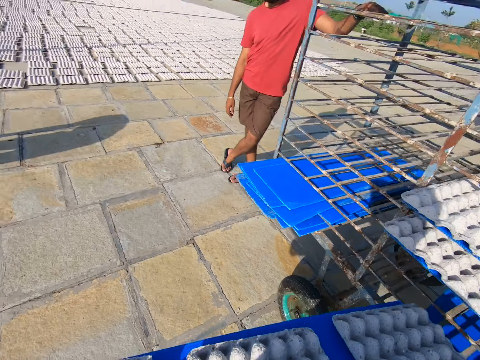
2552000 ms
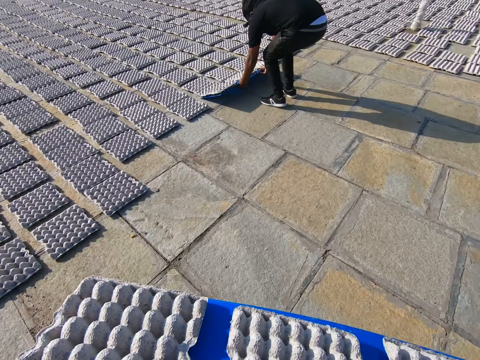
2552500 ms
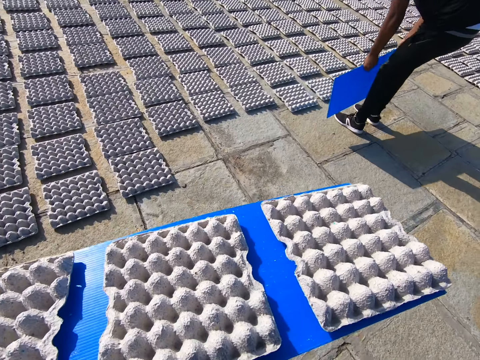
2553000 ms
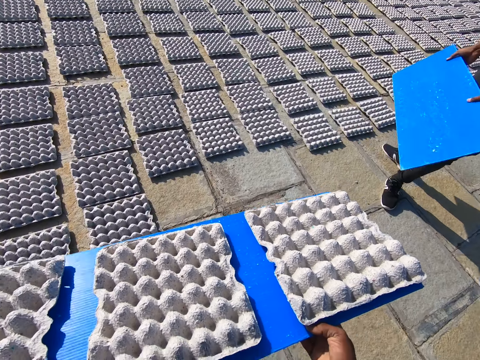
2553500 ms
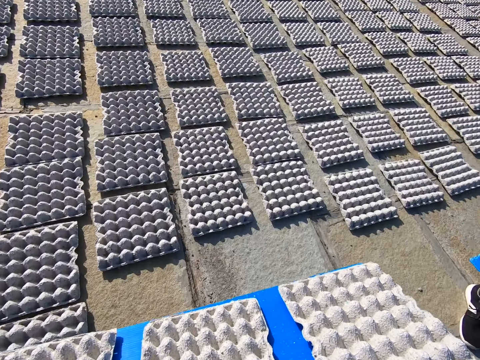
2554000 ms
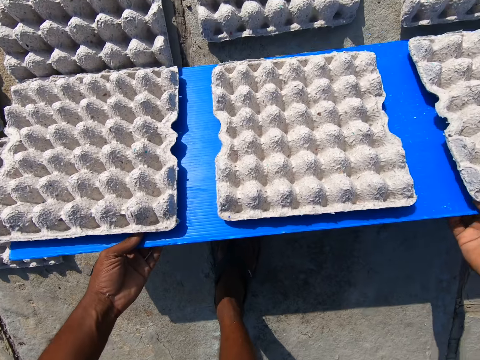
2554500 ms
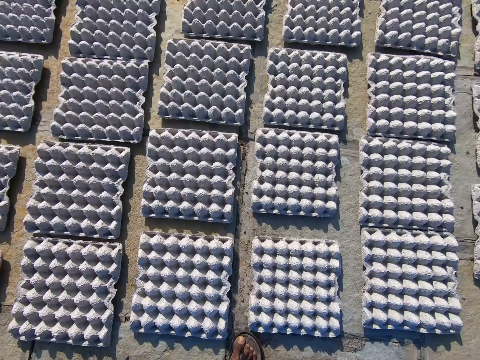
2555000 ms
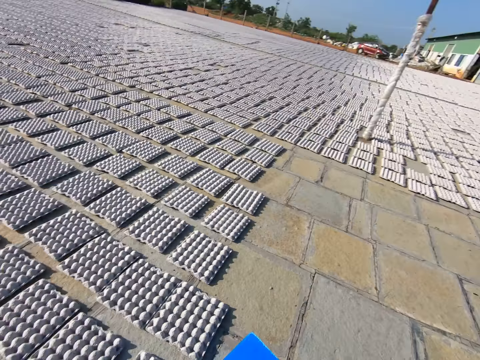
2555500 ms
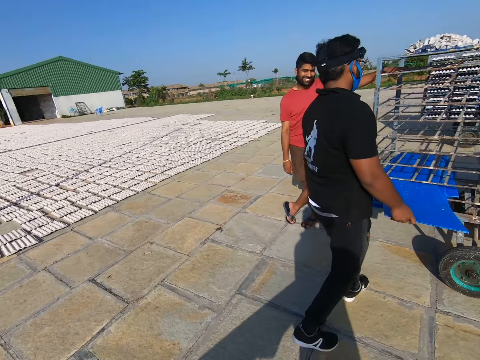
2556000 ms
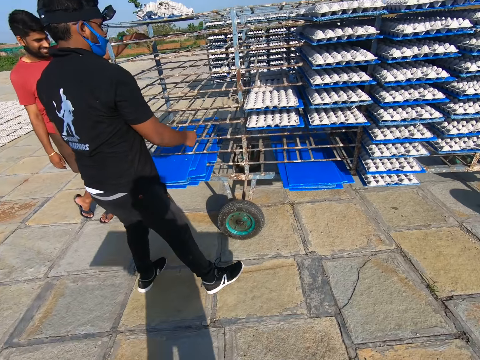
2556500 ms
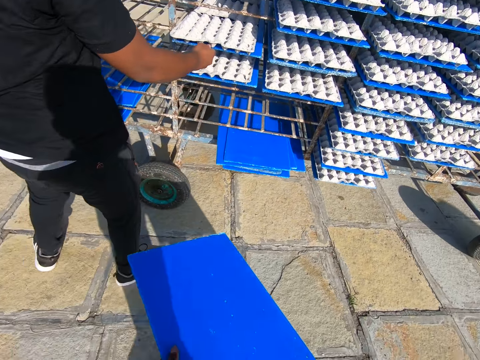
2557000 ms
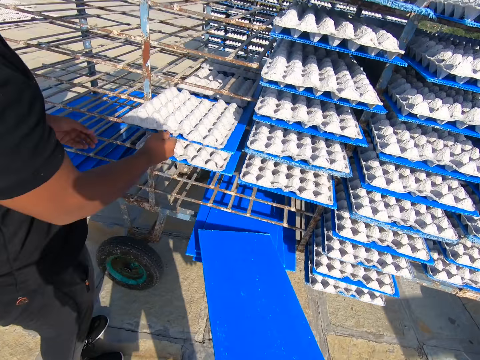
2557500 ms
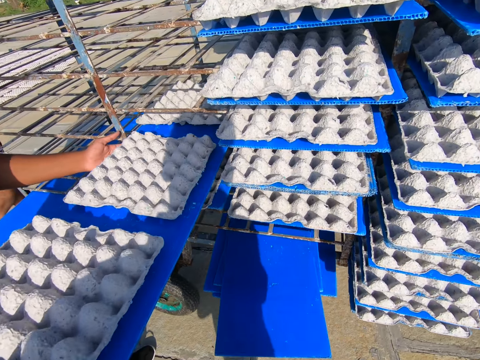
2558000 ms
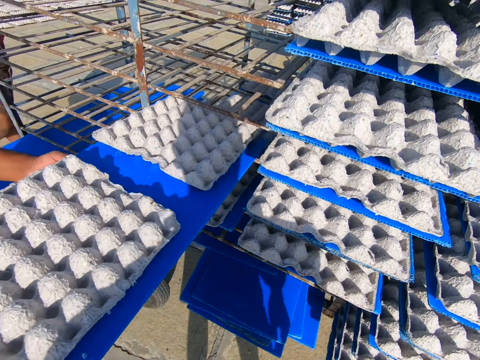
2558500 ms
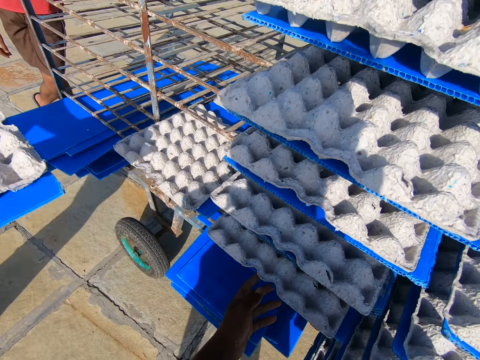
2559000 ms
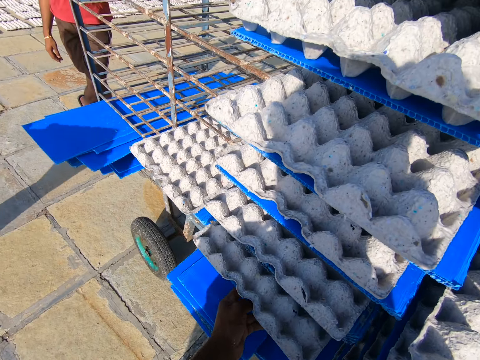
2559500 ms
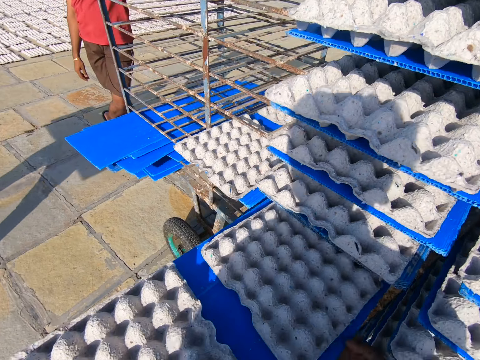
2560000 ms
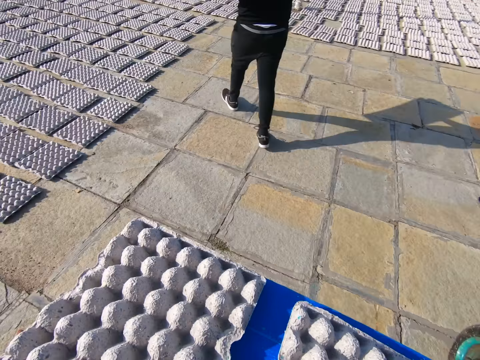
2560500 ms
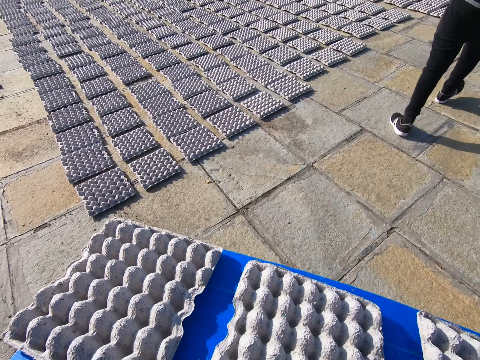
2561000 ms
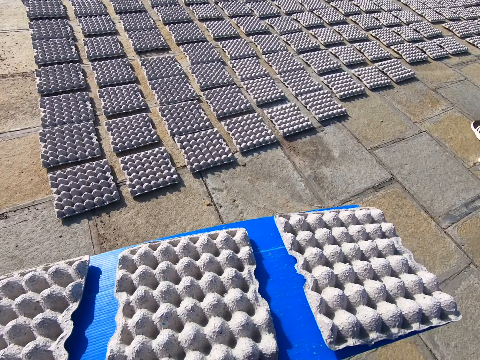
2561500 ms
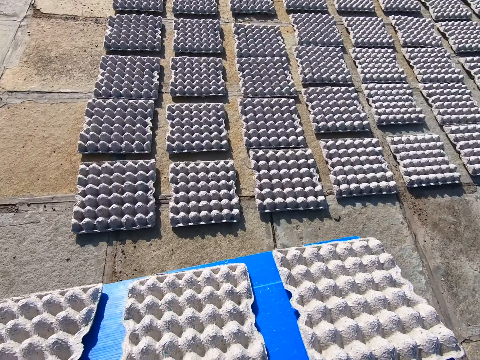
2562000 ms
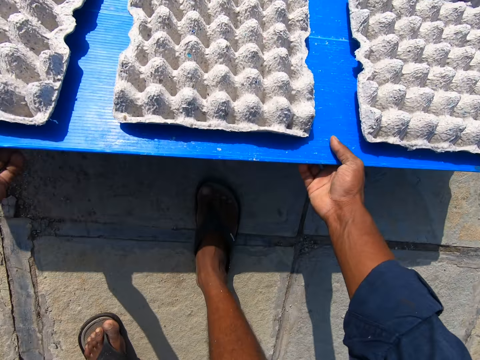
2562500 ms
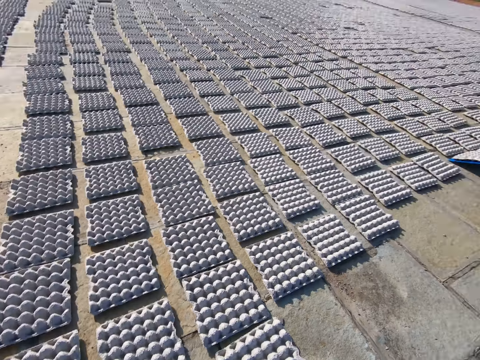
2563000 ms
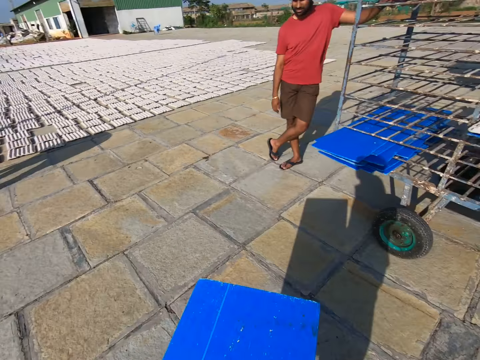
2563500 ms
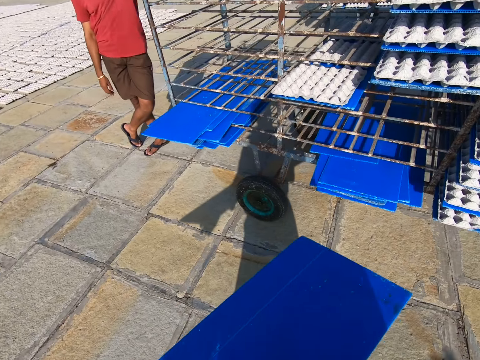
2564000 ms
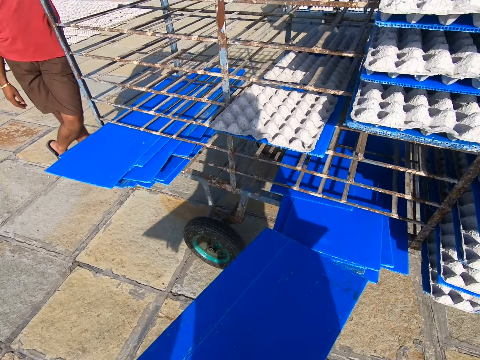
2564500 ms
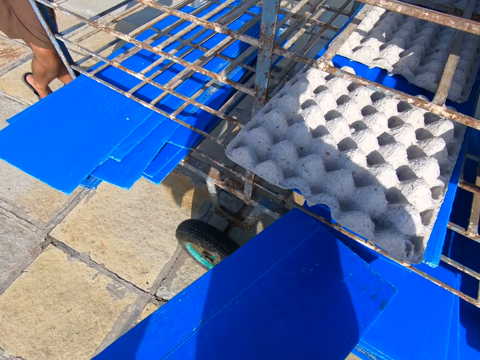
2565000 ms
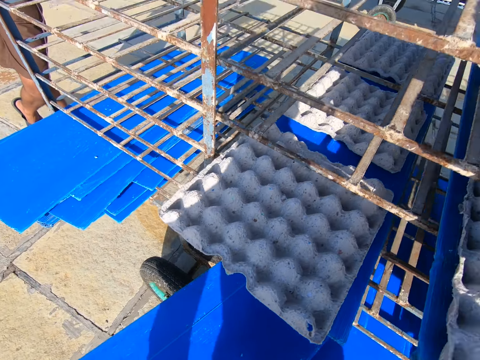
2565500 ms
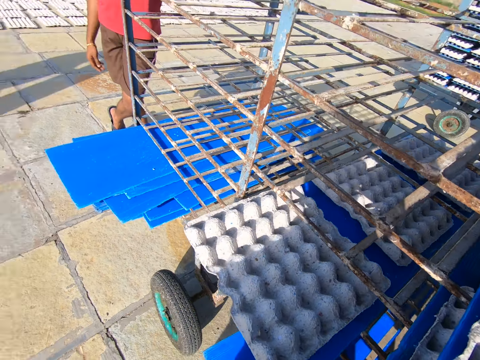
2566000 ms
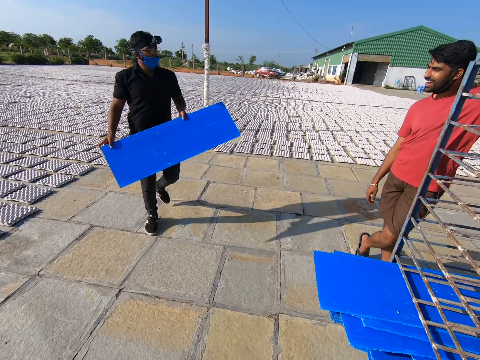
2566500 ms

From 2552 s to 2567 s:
The camera wearer touches something. A man spreads the crates on the tray on the floor with his hands. The camera wearer walks towards the crates on the floor with the tray of crates in his hands. He puts something down. He spreads the crates on the tray on the floor with his hands. He looks around. The man puts the tray in his hands into the crate wheel. The camera wearer walks towards the crate wheel with the tray in his hands. He puts the tray in his hands into the crate wheel. The man pulls out a tray of crates from the crate wheel with his hands. The camera wearer pulls out a tray of crates from the crate wheel with his hands. He touches something. He spreads the crates on the tray on the floor with his hands. He puts something down. The man spreads the crates on the tray on the floor with his hands. The camera wearer looks around. He walks towards the crate wheel with the tray in his hands. He puts the tray in his hands into the crate wheel.

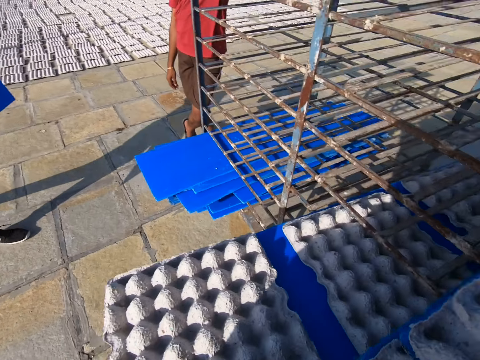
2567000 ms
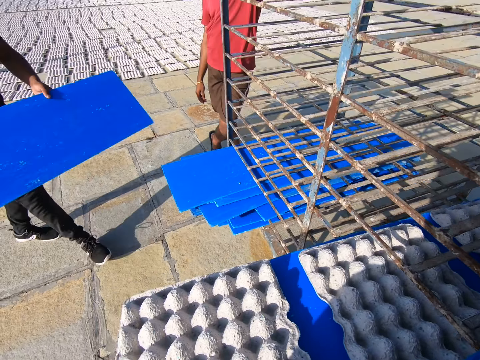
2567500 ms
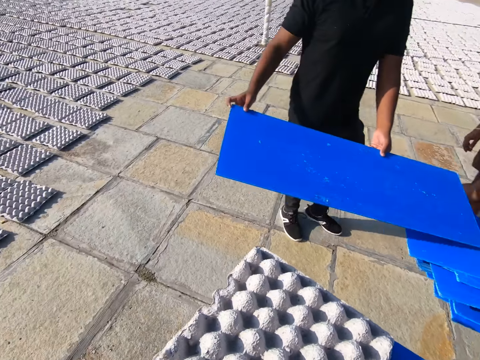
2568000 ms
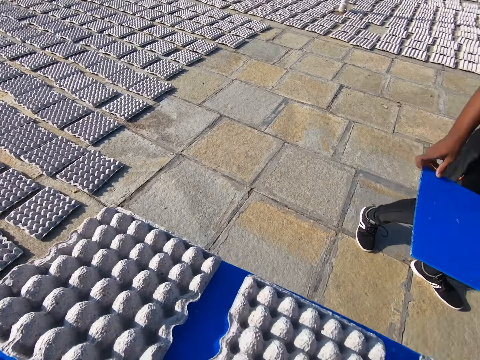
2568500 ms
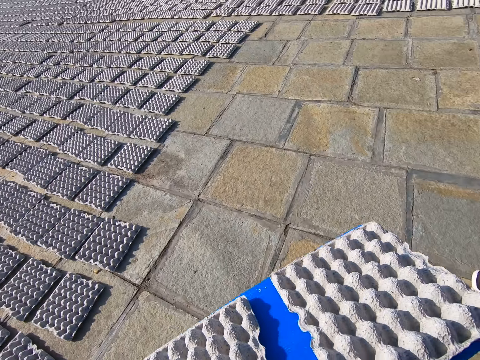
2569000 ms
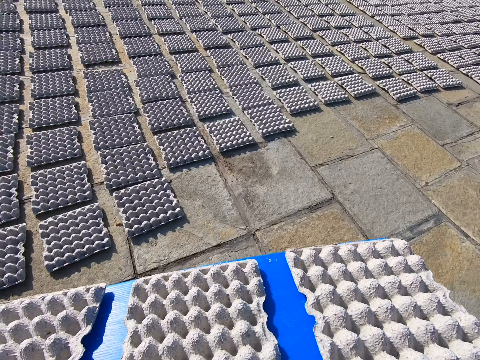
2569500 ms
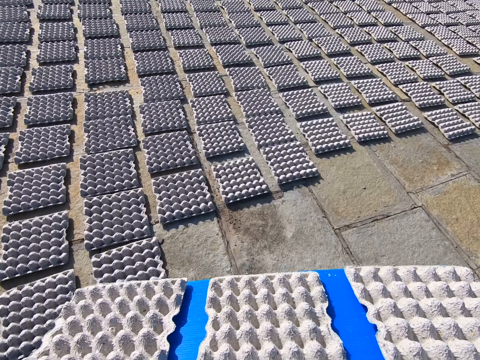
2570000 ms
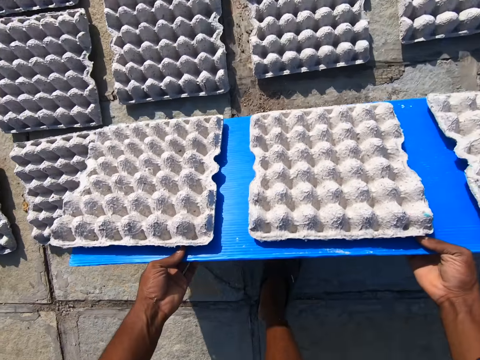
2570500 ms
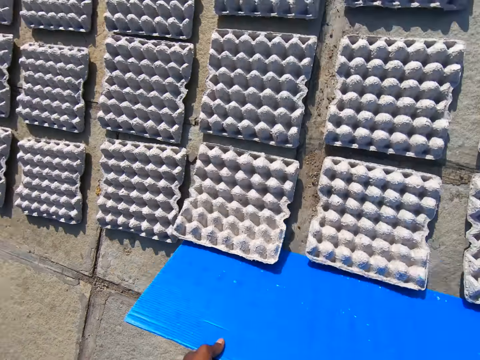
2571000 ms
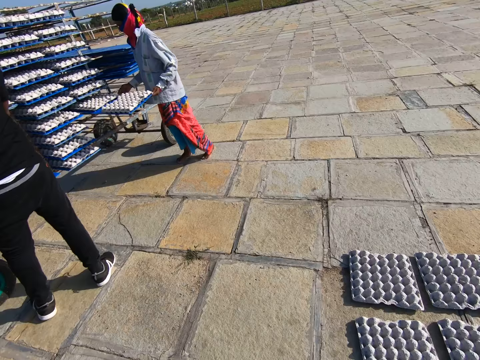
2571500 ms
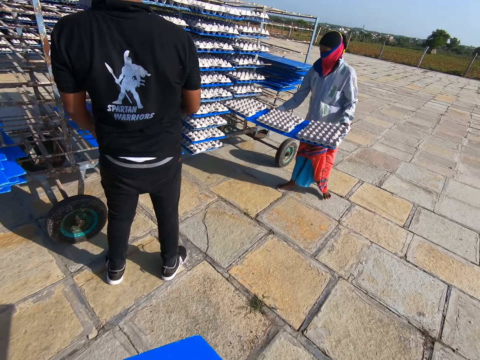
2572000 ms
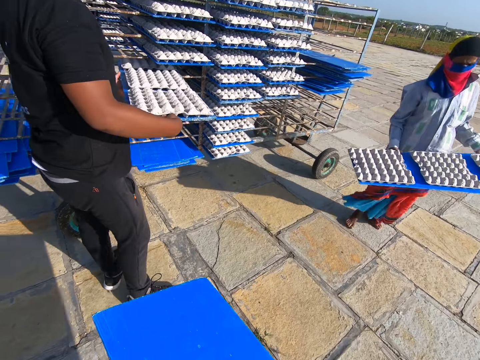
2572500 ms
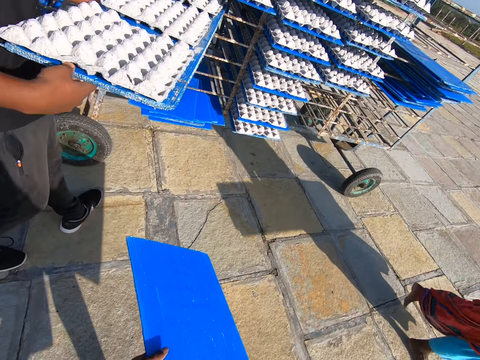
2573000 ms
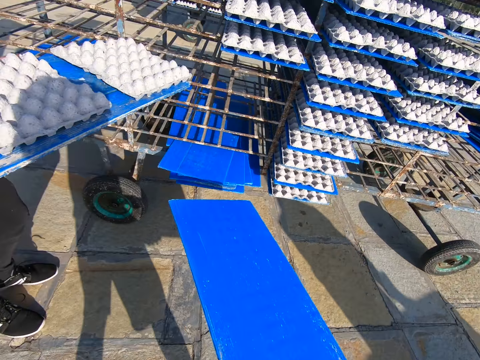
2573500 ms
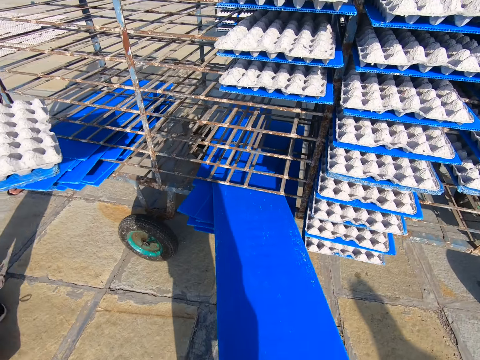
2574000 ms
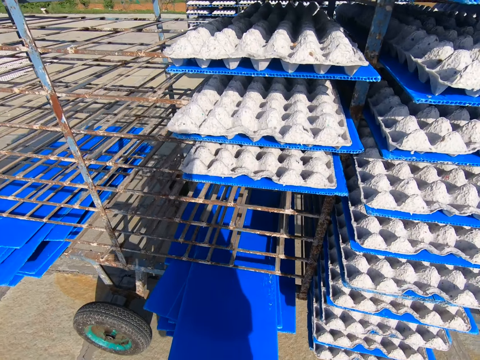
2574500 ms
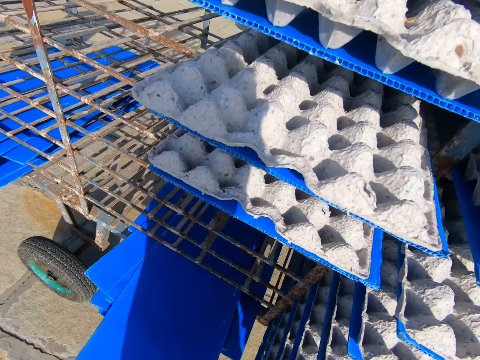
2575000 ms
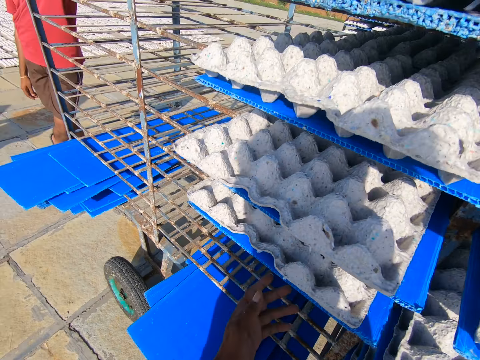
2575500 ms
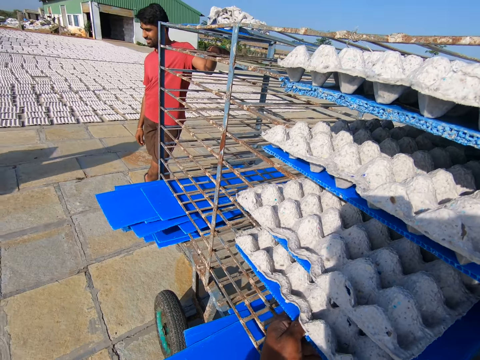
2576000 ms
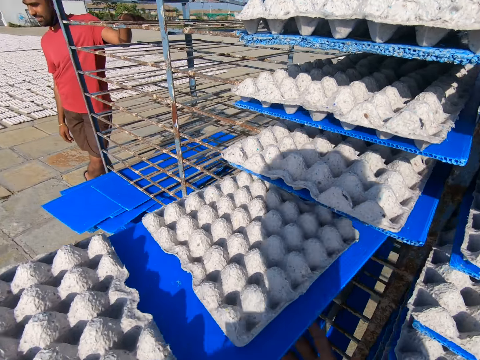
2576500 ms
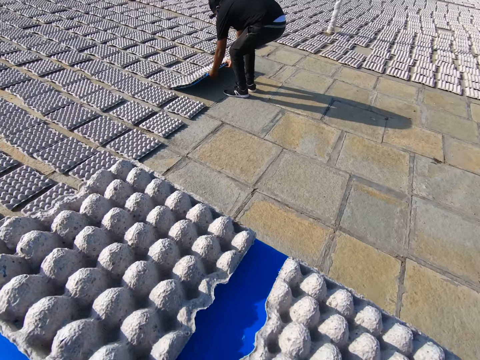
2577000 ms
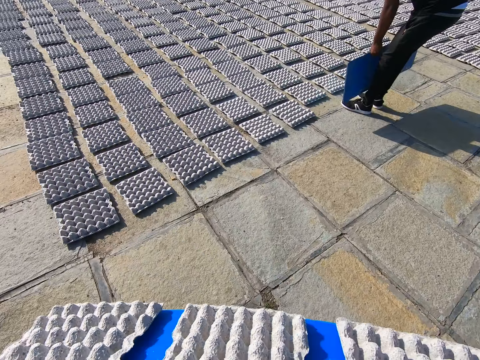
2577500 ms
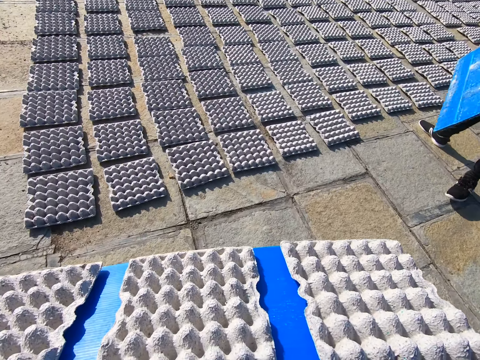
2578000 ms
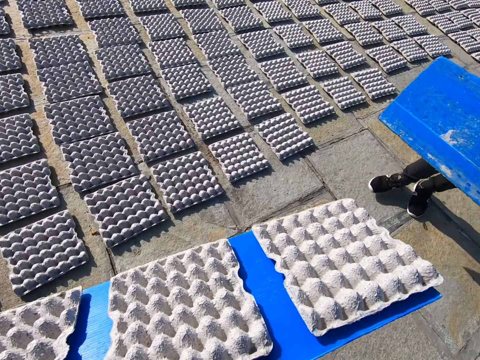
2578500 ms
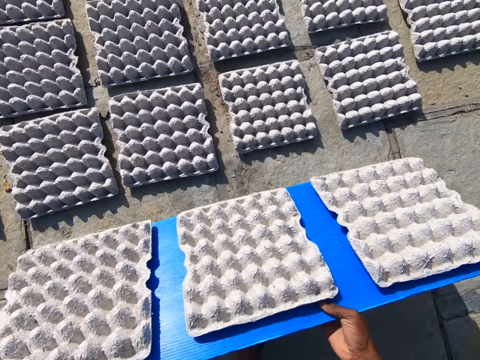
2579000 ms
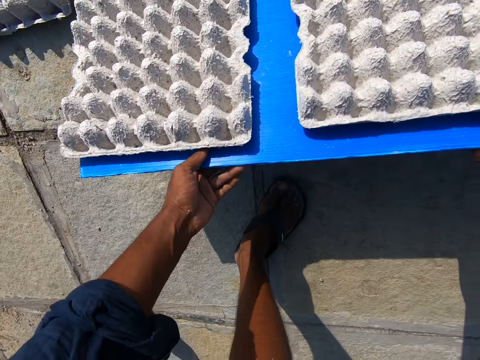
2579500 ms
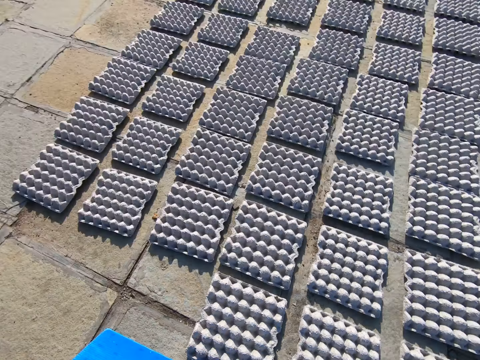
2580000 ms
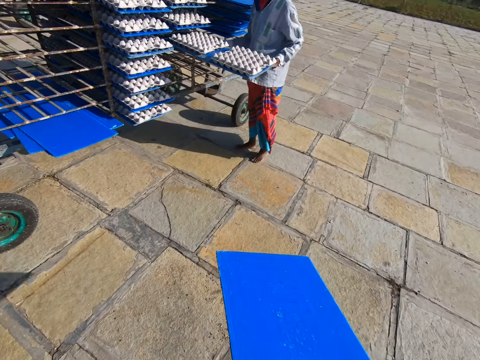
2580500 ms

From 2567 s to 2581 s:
A man walks towards the crate wheel with the tray in his hands. Another man converses with the first man. The camera wearer pulls out a tray of crates from the crate wheel with his hands. He walks towards the crates on the floor with the tray of crates in his hands. He touches something. He spreads the crates on the tray on the floor with his hands. He puts something down. A woman pulls out a tray of crates from the crate wheel with her hands. The camera wearer walks towards the crate wheel with the tray in his hands. The first man pulls out a tray of crates from the crate wheel with his hands. The camera wearer looks around. He puts the tray in his hands into the crate wheel. He pulls out a tray of crates from the crate wheel with his hands. He touches something. The first man spreads the crates on the tray on the floor with his hands. The camera wearer walks towards the crates on the floor with the tray of crates in his hands. He spreads the crates on the tray on the floor with his hands. He puts something down.
